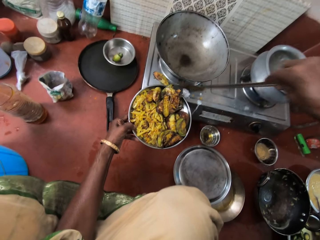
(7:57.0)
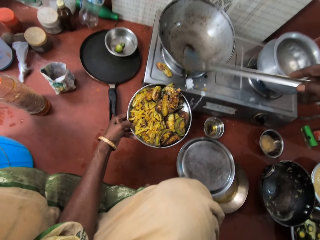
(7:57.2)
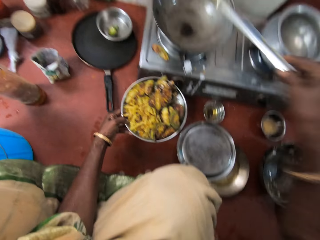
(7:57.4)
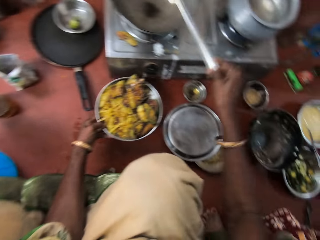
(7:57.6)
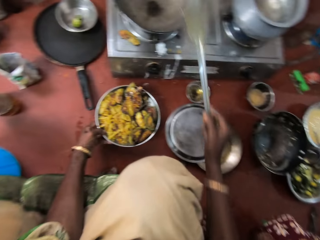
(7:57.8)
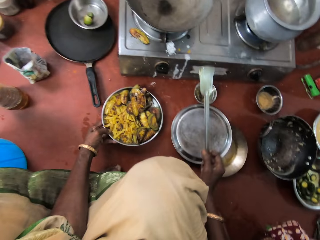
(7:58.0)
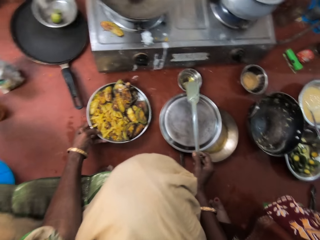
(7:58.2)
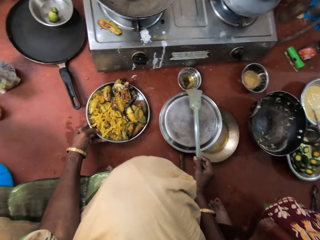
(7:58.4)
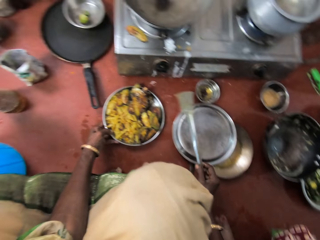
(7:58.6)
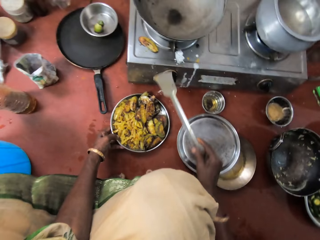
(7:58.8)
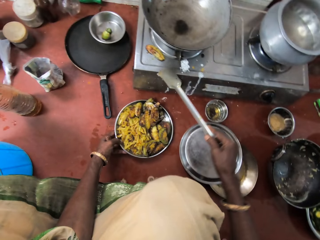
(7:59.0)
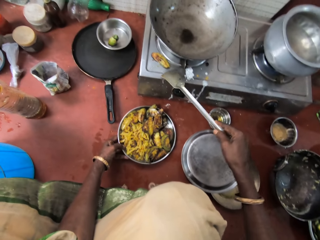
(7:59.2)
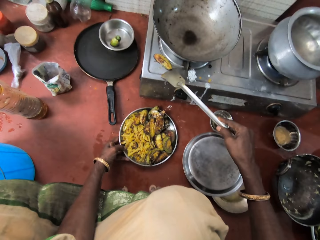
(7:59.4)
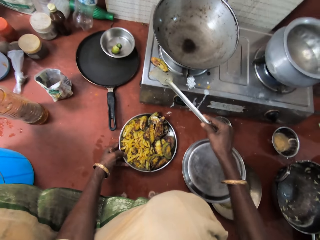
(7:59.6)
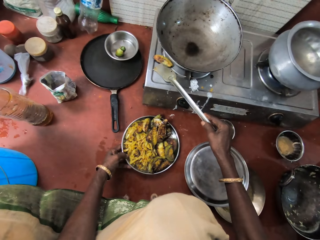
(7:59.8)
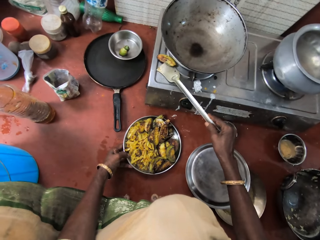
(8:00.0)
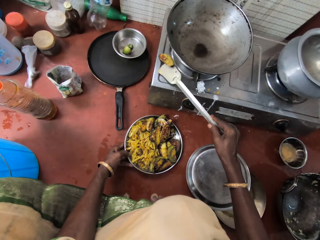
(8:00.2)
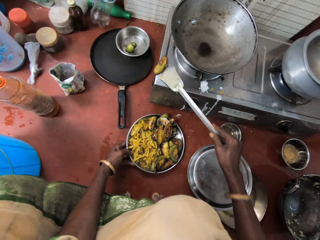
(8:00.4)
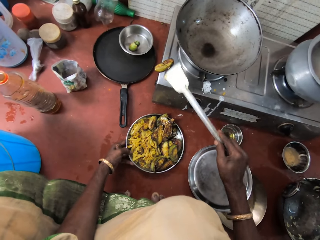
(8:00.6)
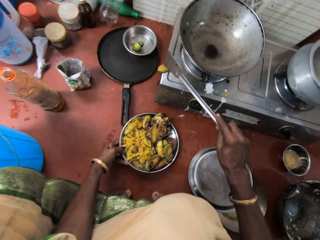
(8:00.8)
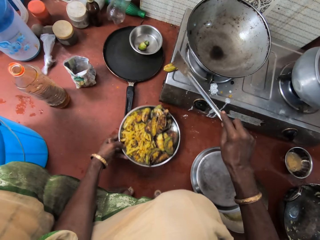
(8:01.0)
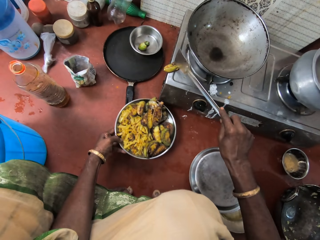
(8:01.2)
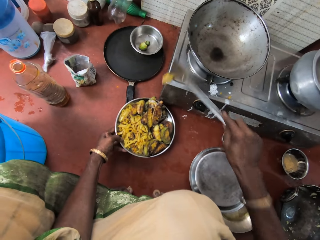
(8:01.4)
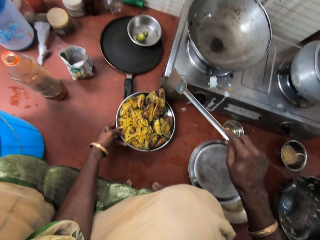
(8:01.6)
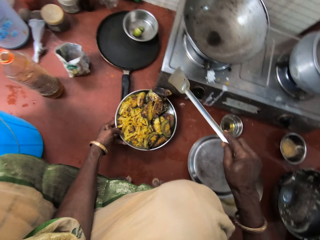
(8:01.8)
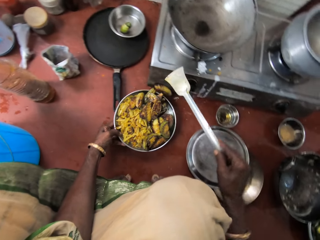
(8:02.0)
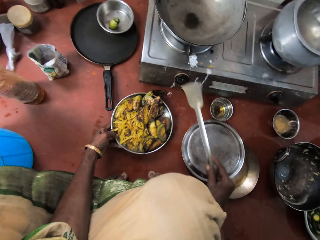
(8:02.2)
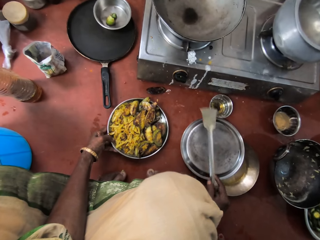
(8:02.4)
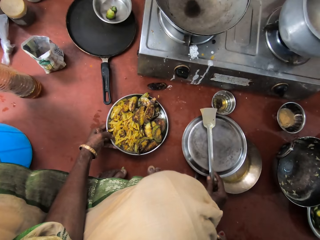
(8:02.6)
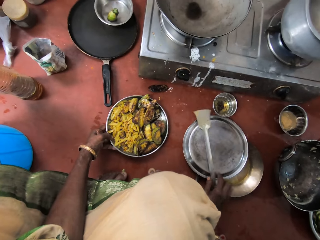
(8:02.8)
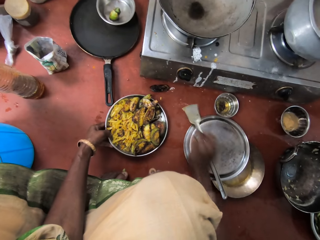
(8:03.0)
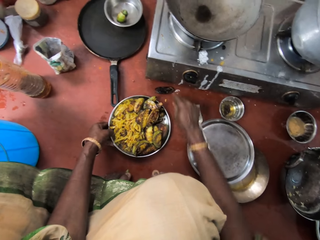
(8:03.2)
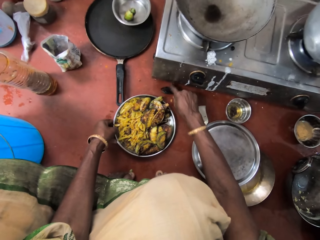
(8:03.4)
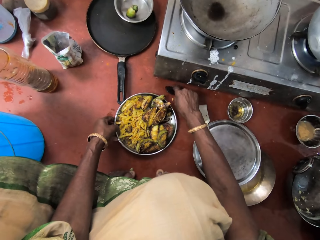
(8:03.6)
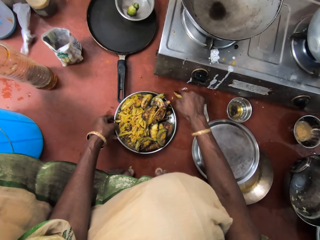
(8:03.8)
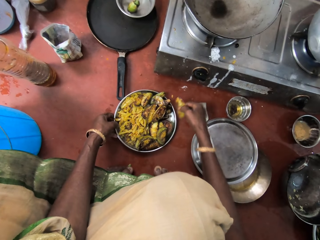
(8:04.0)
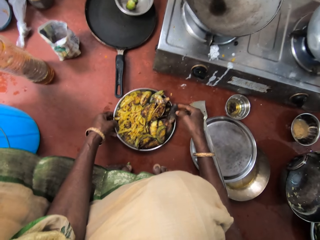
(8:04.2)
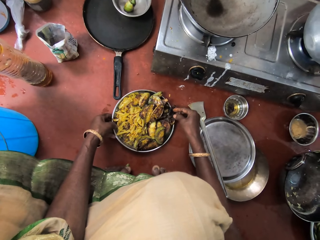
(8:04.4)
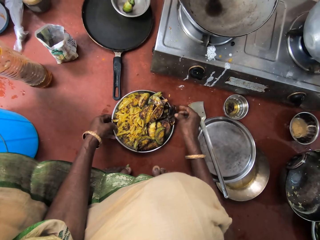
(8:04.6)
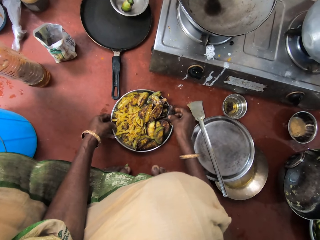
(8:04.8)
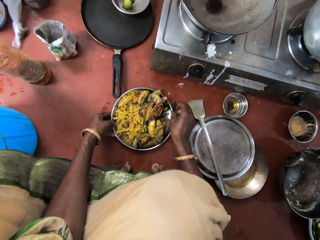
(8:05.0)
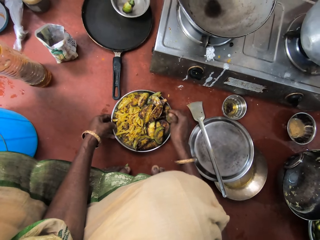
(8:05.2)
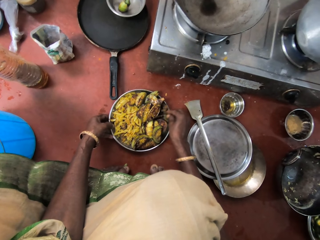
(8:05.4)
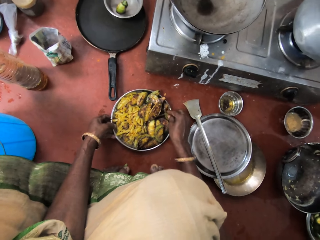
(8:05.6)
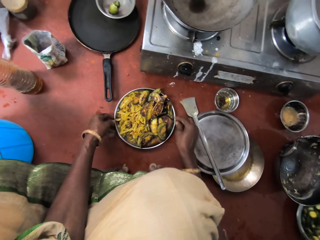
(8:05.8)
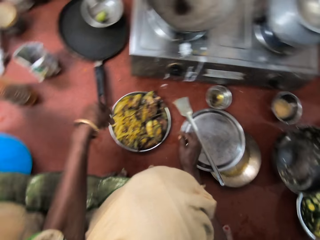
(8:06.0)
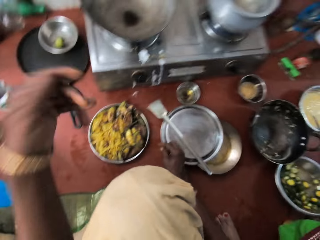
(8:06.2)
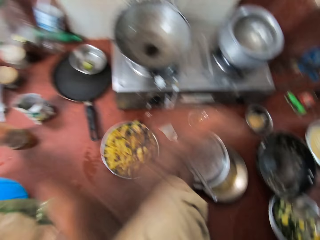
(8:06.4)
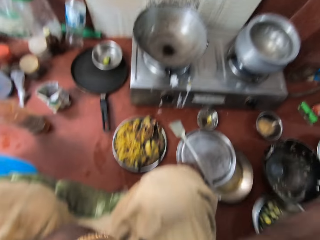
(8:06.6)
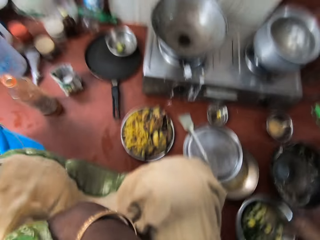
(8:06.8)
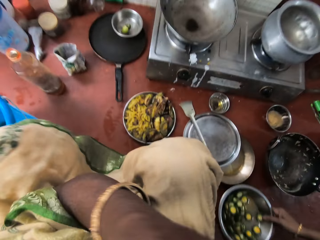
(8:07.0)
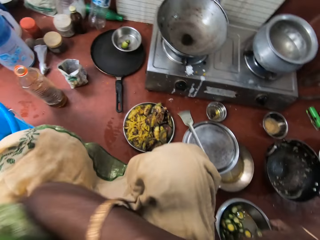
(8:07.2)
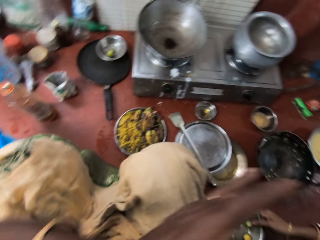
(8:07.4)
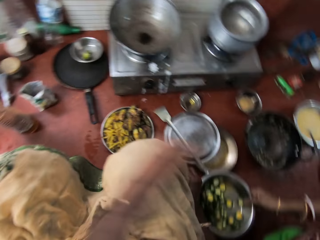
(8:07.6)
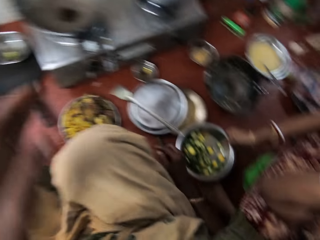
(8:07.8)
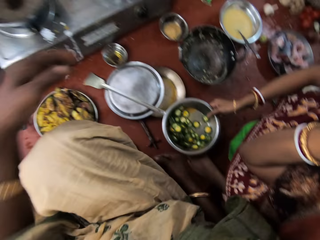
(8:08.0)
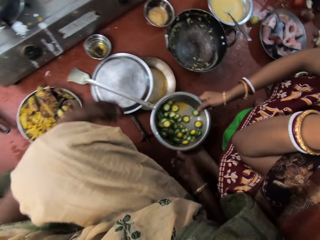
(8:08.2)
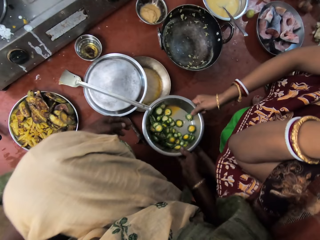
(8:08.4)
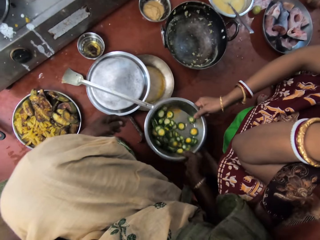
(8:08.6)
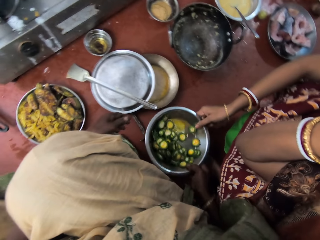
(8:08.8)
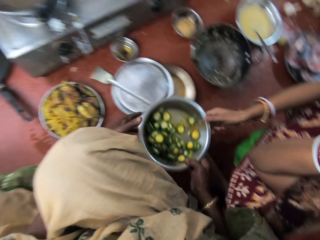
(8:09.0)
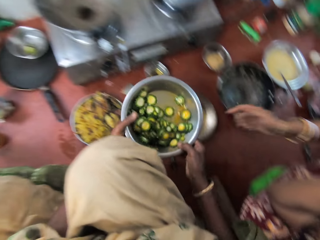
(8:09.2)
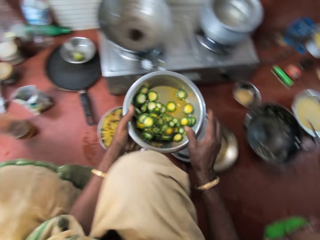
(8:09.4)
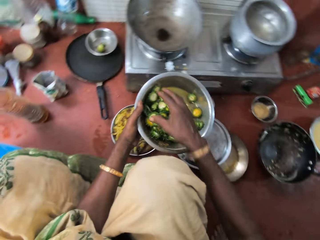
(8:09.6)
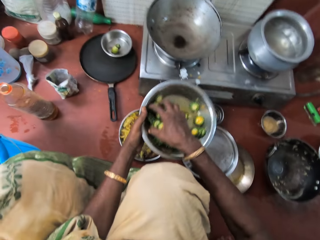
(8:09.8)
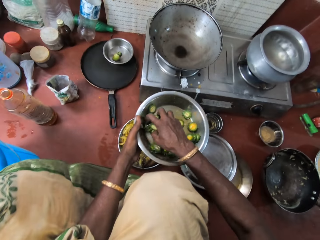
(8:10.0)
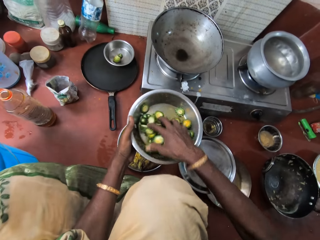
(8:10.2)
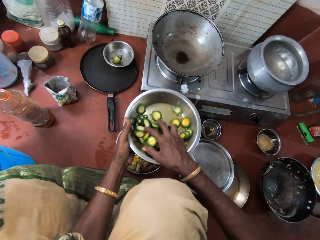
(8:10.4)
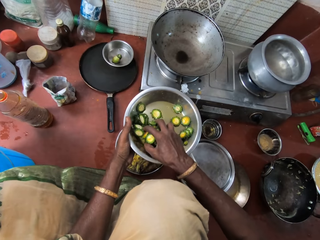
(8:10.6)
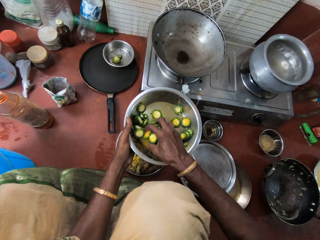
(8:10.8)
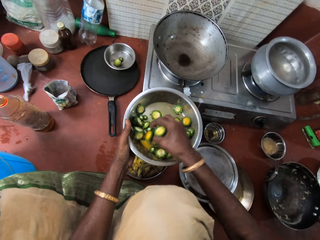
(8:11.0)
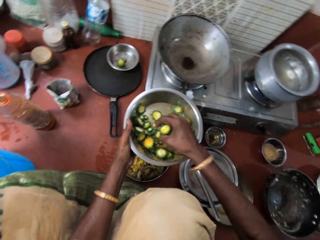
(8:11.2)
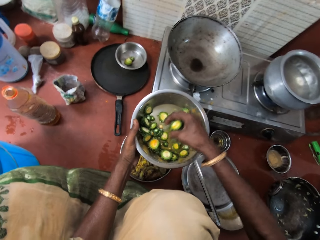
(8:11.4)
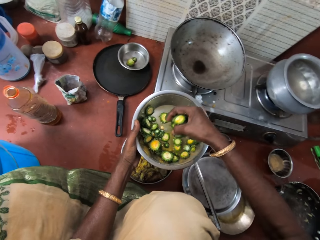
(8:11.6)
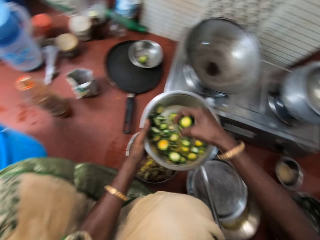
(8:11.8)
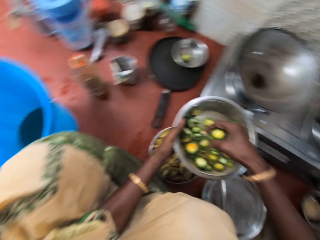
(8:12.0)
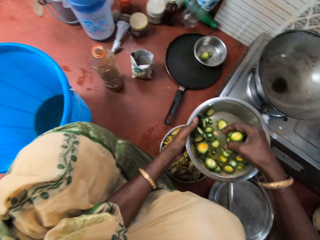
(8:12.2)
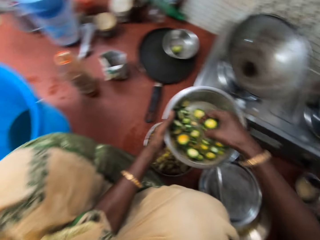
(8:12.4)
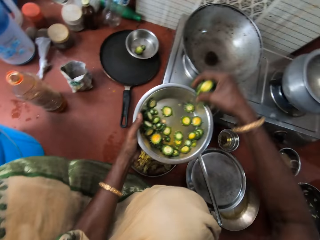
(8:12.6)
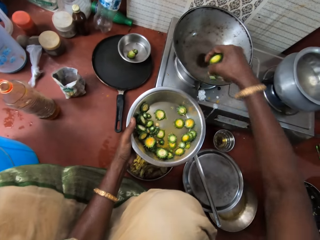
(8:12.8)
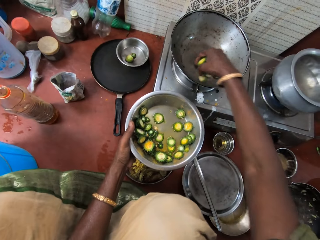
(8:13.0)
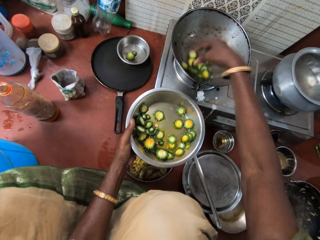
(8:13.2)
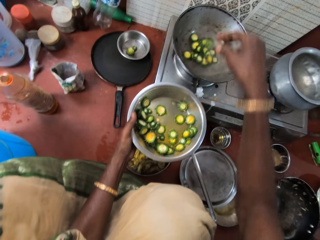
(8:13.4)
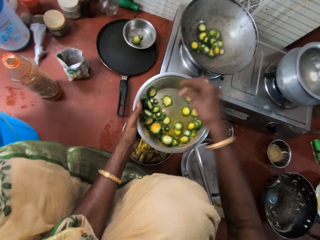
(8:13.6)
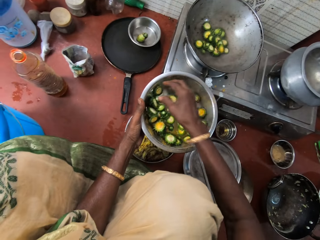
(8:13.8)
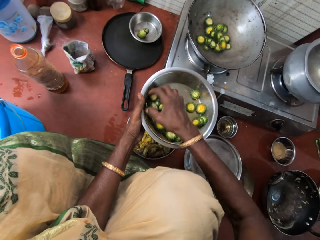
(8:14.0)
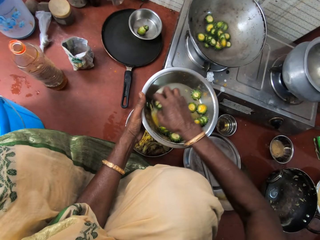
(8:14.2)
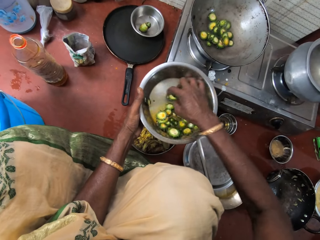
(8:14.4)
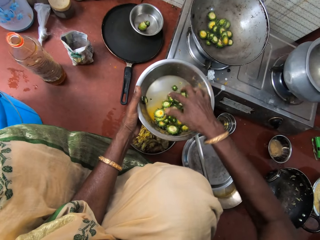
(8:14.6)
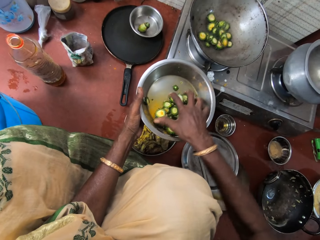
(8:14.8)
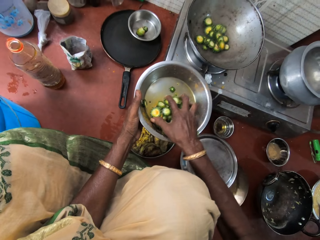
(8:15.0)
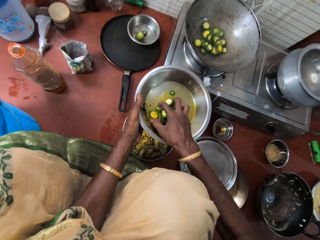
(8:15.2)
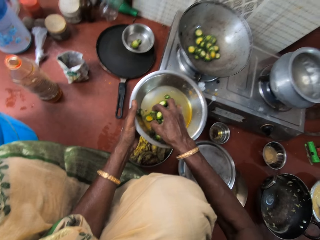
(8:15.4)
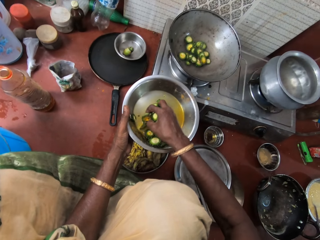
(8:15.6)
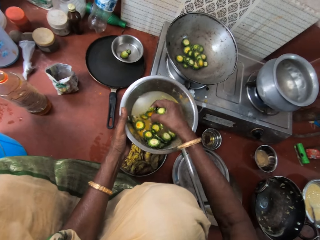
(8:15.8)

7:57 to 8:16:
The camera wearer passes a vegetable into the stainless steel plate. She places the turner spoon on the pan cover with her right hand. She picks a vegetable from the floor with her right hand and places the vegetable into the stainless steel plate with her right hand. She raises her left hand towards her face. She receives a stainless steel plate with vegetables from a woman with her right hand. She scoops vegetables from the stainless steel plate or tray into the pan with her right hand. She takes food from the tray with her right hand.
